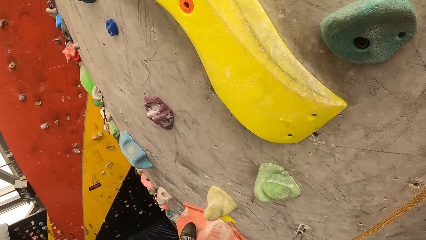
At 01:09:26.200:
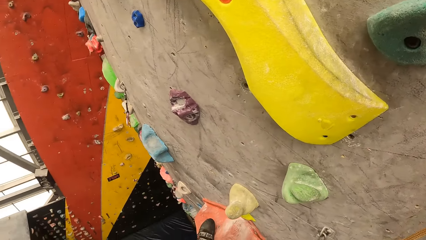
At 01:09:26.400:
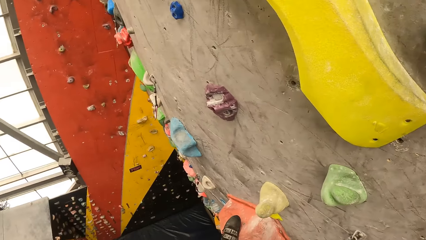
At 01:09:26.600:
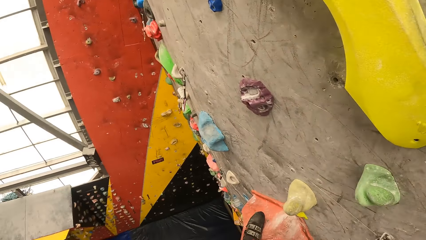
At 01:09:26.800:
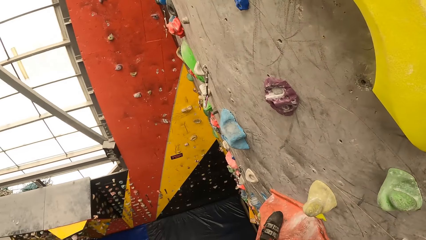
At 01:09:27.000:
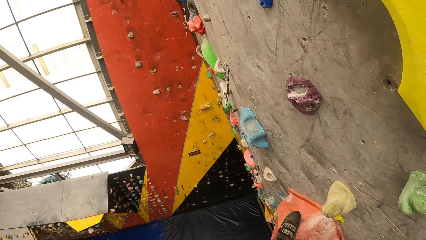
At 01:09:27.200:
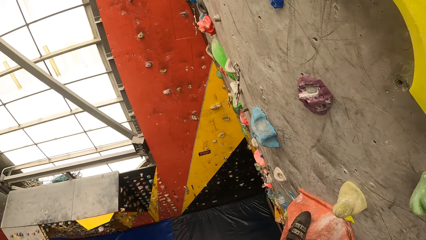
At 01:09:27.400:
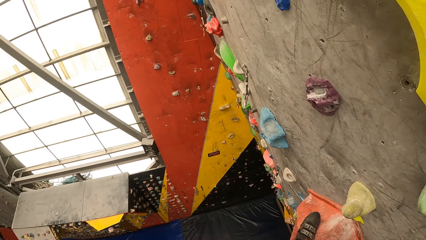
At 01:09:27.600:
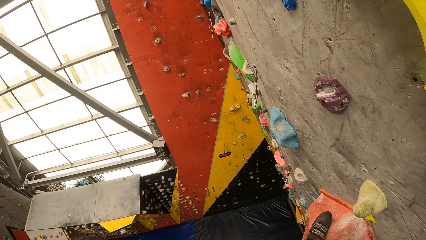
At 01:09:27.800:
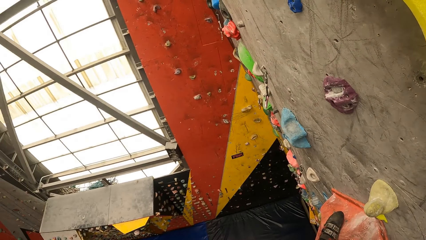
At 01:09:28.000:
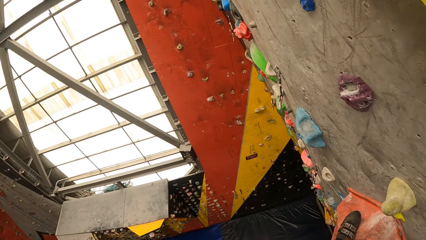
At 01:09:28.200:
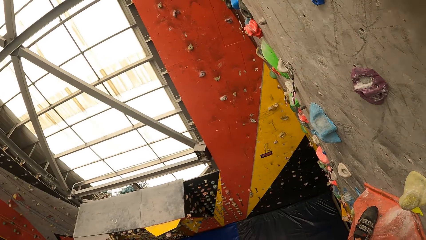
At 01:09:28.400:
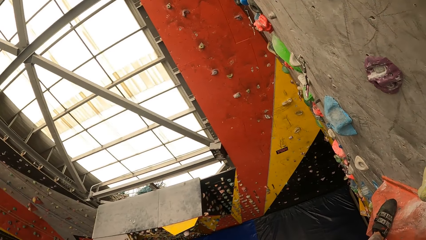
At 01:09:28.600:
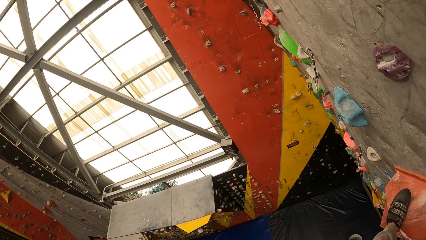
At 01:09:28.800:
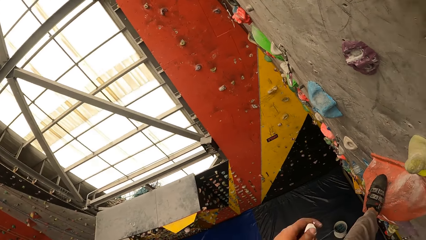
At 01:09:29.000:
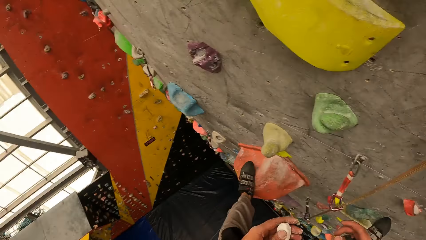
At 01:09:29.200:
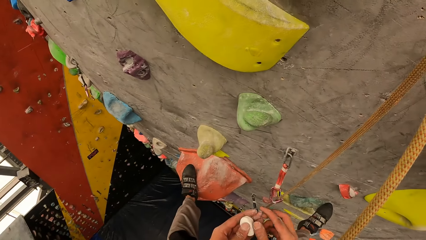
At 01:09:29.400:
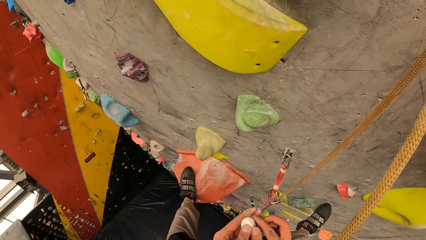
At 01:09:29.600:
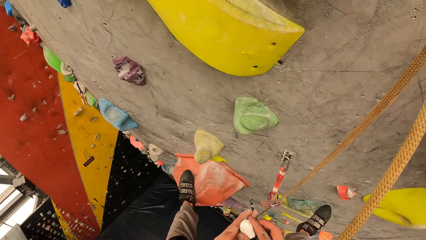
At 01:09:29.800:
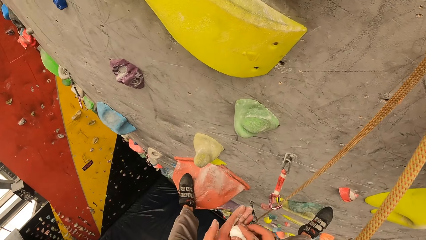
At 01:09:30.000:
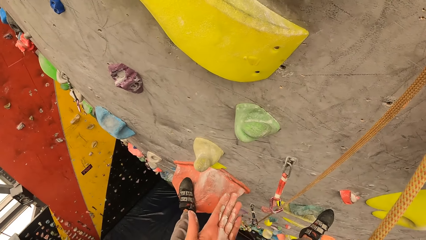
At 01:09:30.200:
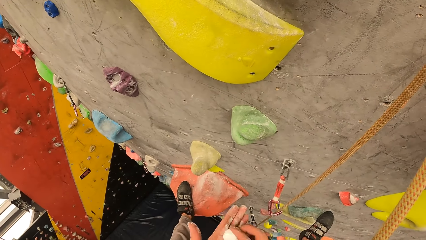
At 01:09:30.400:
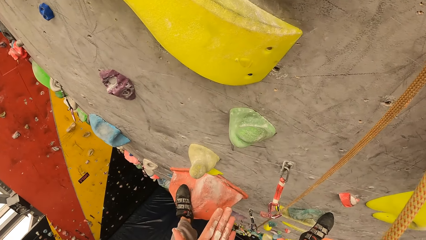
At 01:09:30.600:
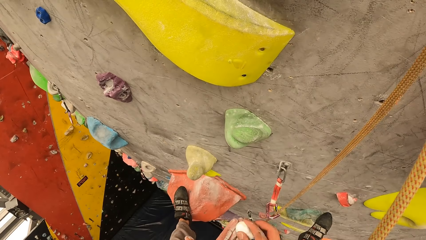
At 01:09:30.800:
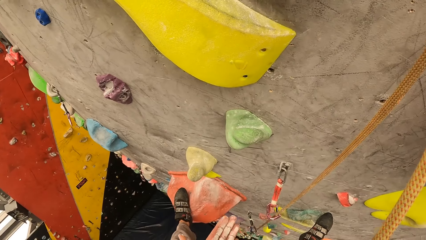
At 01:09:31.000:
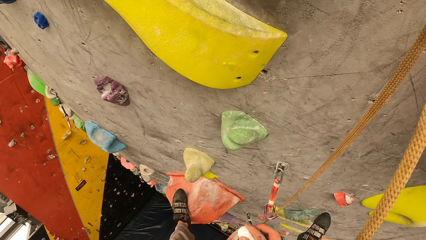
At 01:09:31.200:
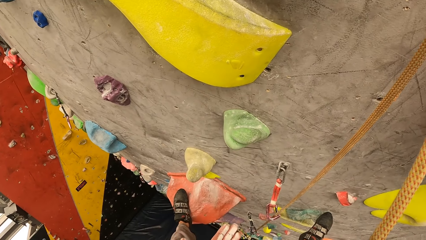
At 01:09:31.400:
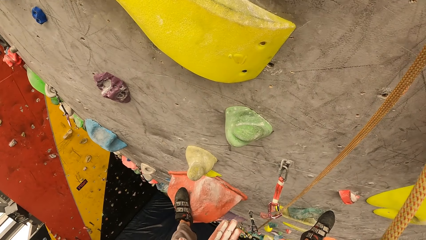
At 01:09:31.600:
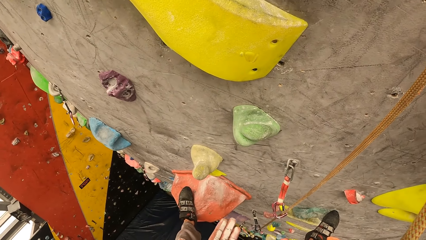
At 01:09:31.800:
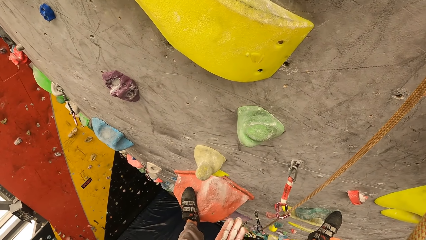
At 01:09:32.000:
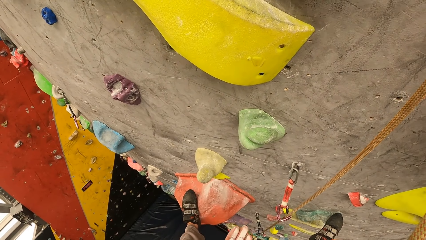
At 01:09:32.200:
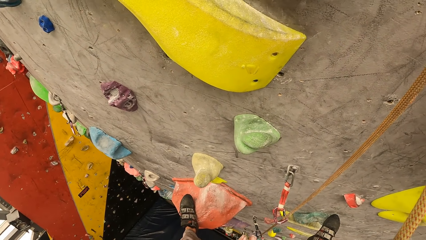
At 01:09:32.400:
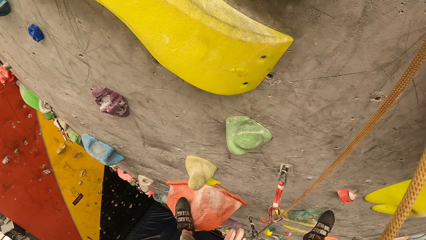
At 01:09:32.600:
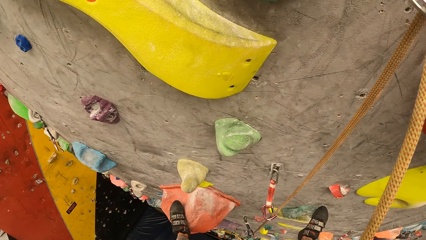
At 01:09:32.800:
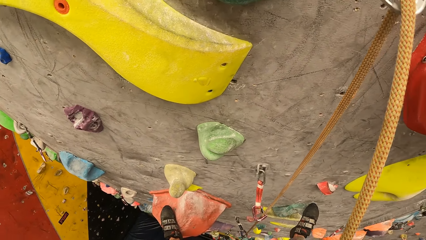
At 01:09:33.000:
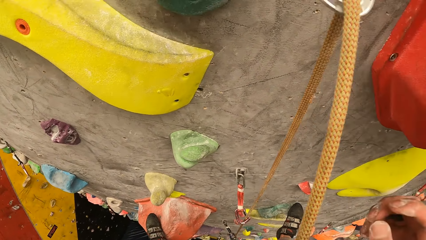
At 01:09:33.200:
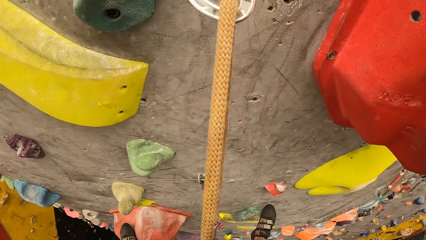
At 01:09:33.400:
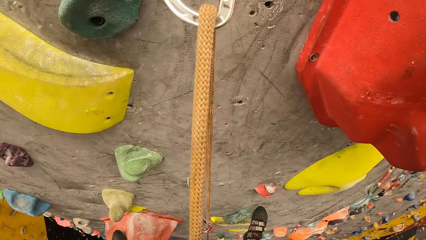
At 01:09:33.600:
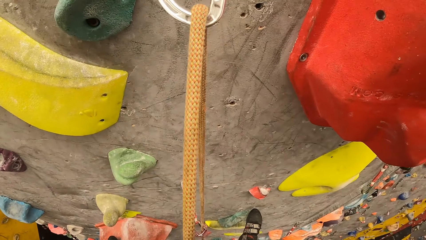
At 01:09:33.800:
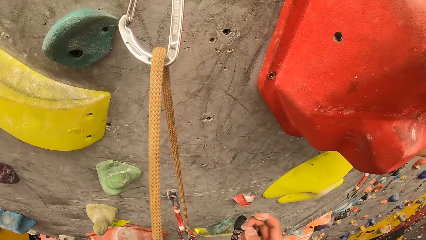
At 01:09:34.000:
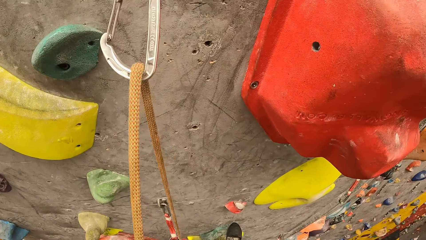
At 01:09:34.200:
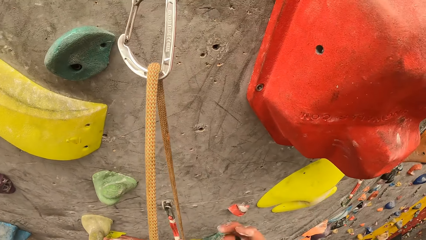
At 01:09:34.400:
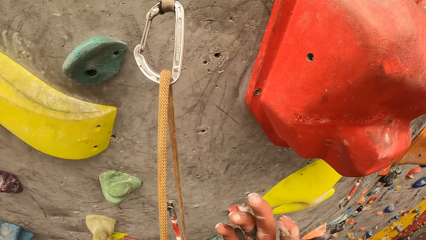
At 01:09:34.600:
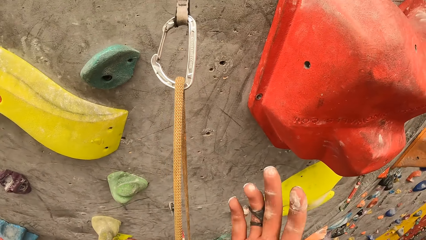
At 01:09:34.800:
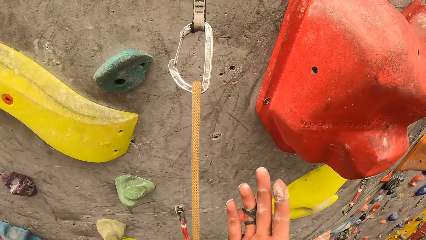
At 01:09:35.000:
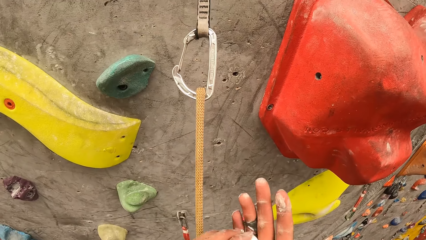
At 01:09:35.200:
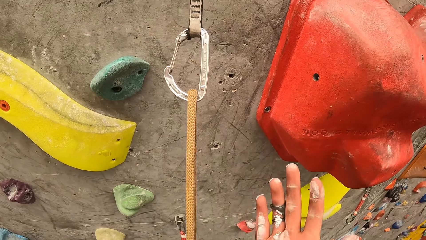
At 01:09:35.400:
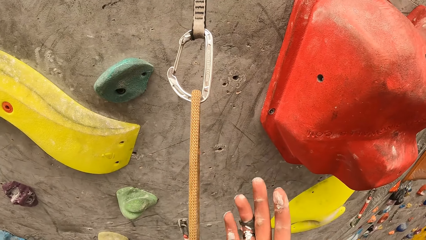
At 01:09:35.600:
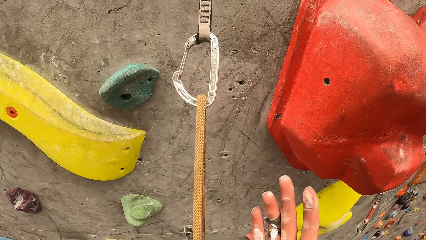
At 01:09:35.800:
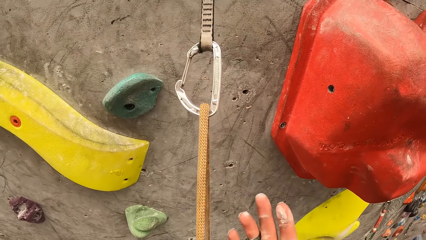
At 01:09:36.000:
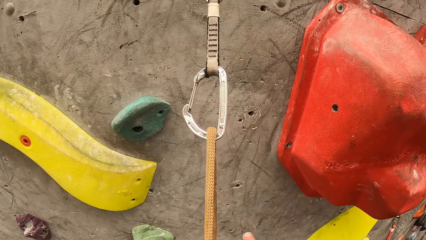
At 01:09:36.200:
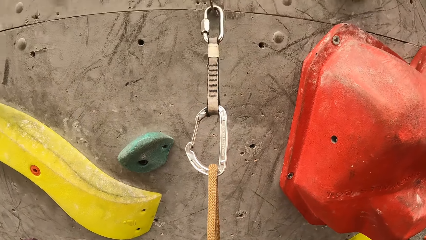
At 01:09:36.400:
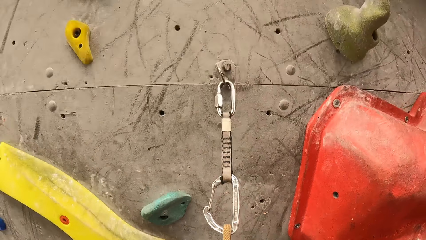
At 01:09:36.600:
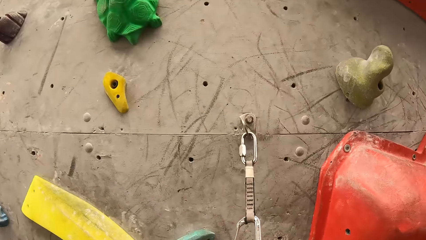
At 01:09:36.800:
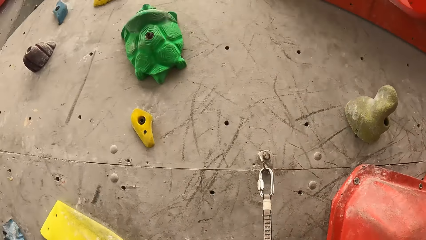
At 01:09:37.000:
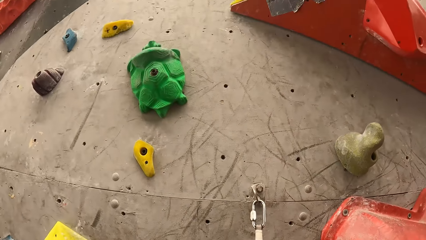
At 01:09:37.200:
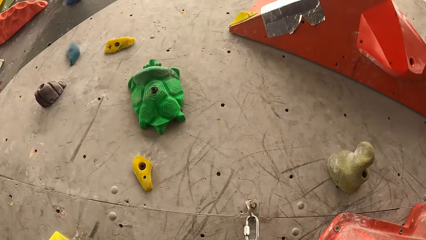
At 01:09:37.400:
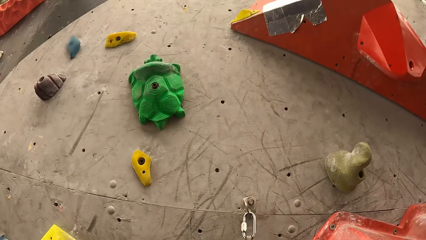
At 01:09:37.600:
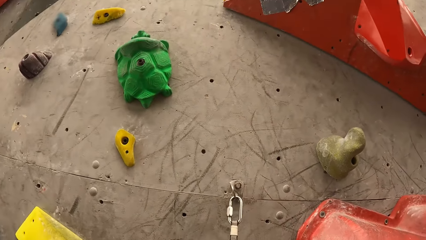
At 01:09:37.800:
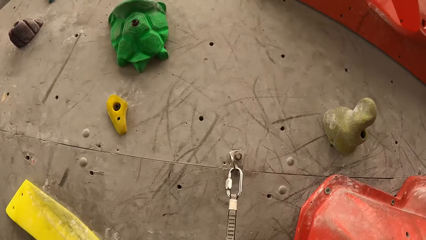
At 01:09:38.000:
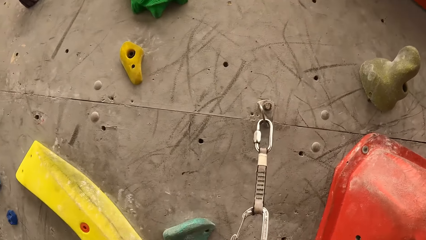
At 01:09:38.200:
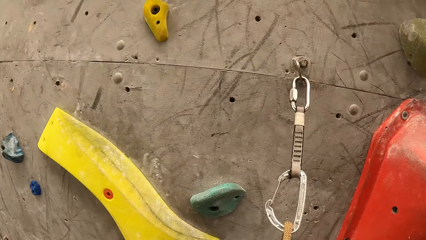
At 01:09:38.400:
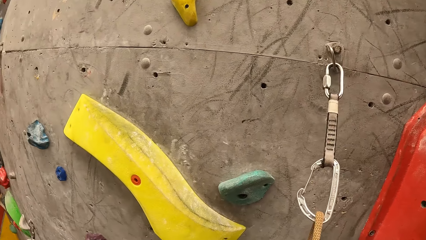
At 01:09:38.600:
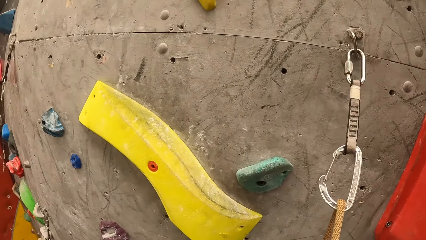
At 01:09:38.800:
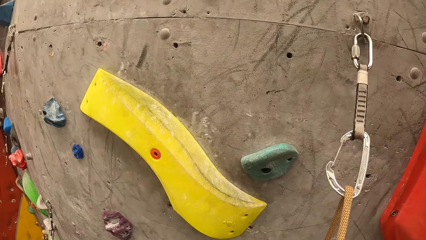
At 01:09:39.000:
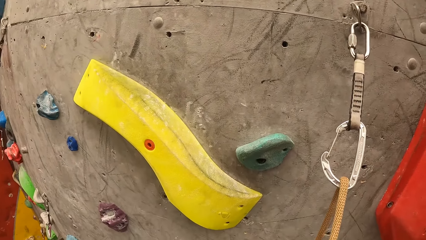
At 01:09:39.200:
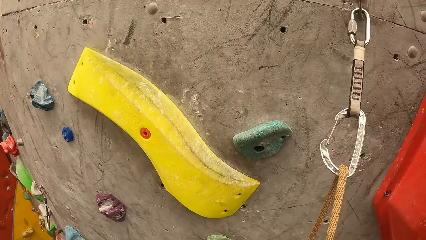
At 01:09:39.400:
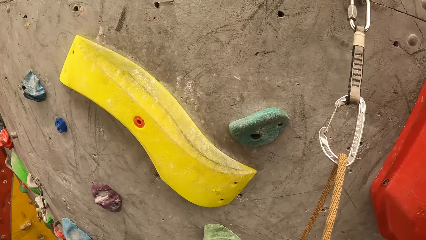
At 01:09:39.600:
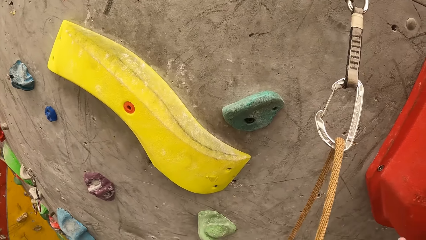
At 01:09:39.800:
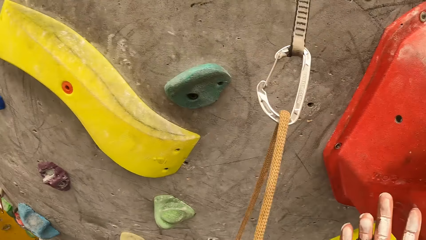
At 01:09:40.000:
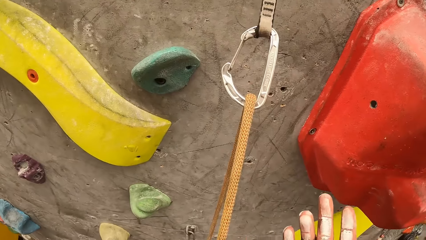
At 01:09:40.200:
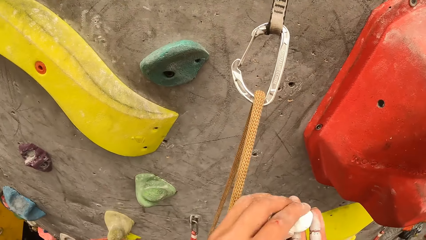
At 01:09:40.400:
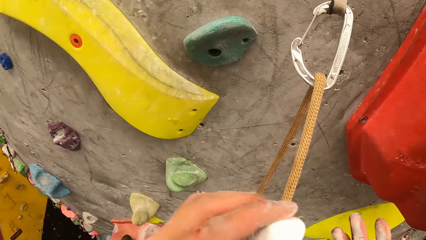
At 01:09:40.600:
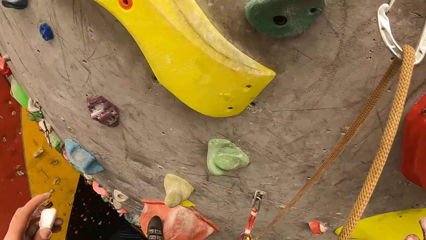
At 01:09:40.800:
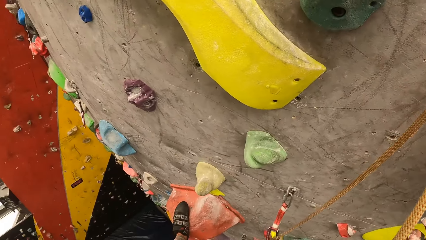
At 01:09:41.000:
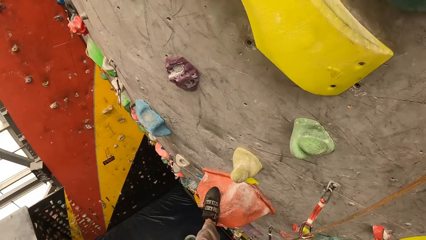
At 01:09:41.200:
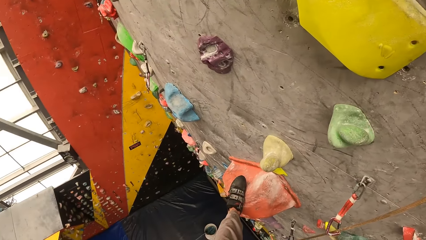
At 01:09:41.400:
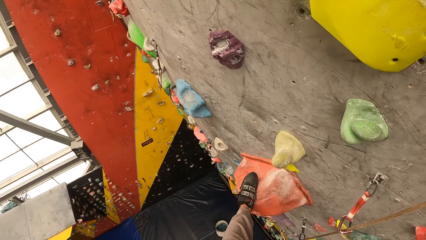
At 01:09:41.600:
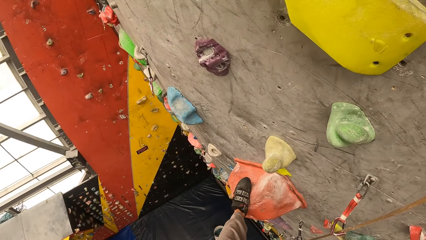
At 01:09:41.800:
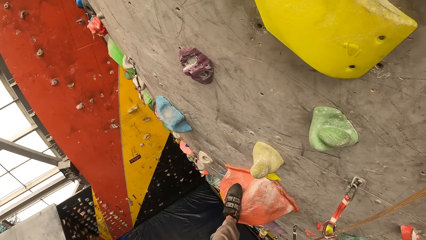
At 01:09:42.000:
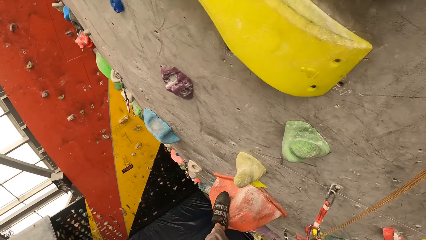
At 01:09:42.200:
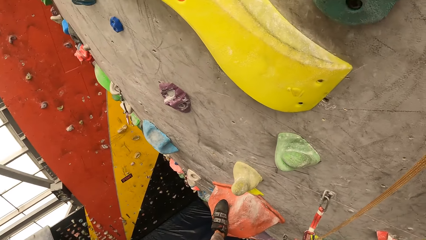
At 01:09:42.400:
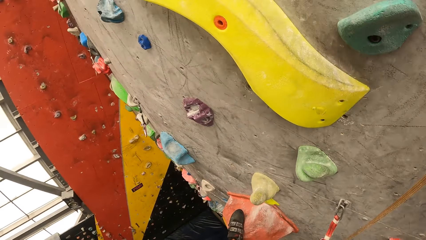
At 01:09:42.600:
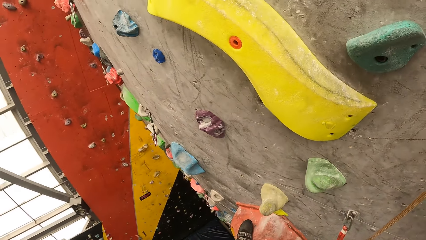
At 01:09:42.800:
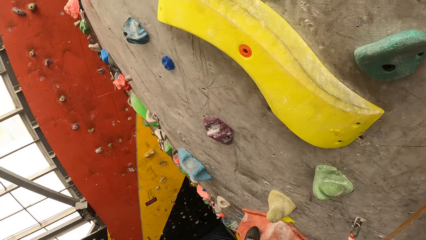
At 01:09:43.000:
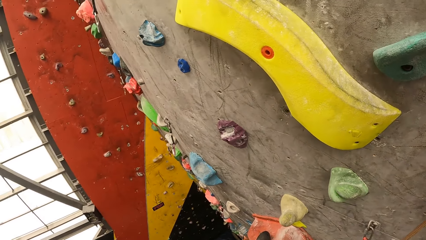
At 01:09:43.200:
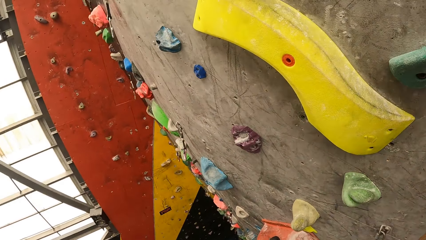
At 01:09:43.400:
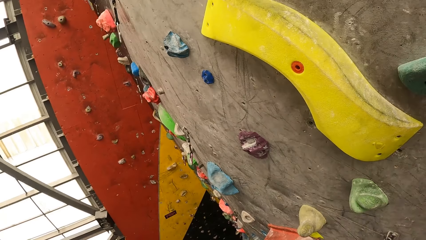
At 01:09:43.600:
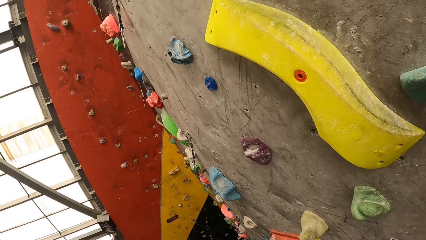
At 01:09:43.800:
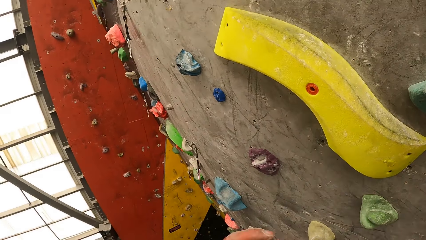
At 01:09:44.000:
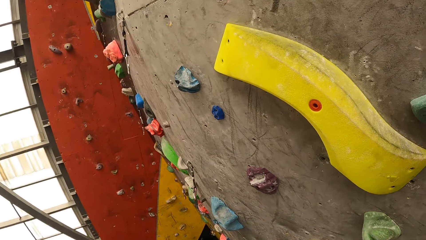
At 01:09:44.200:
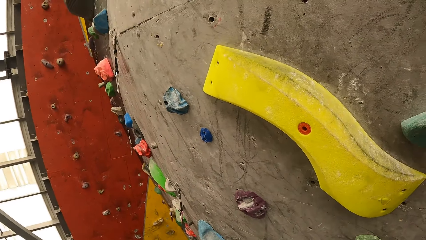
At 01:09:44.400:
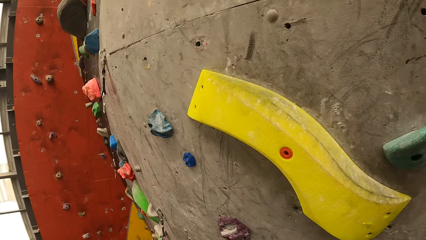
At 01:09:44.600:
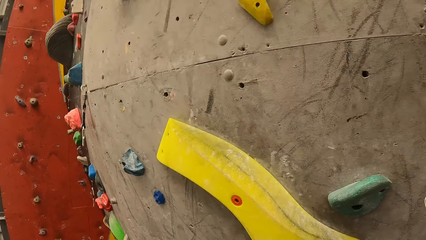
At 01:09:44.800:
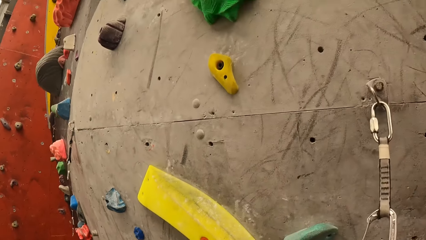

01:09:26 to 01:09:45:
The camera wearer looks around. They rub clay on the hands. They wipe the hands. They look around. They rub clay on the hands. They look around.
